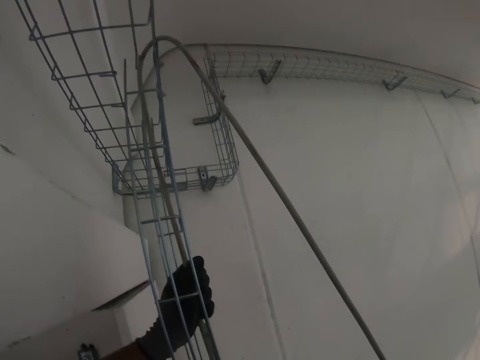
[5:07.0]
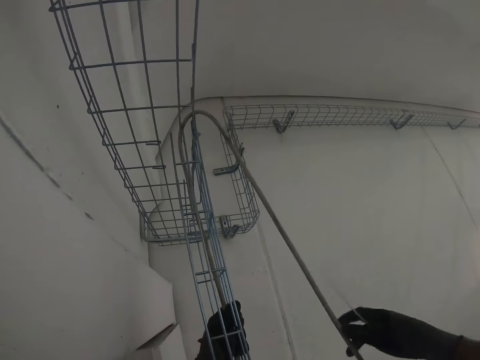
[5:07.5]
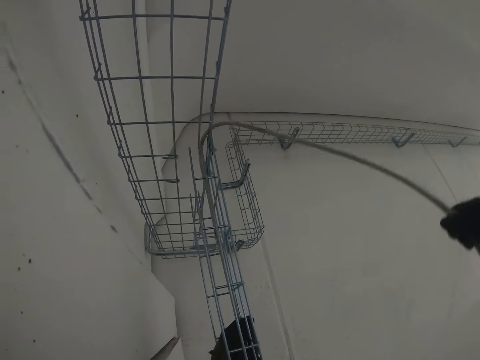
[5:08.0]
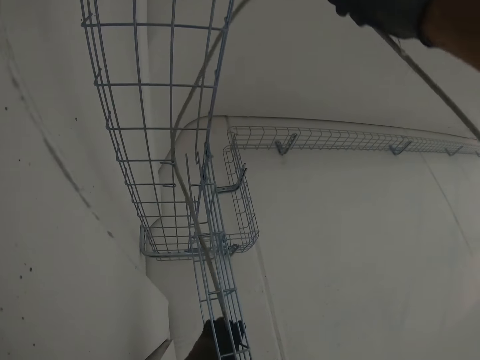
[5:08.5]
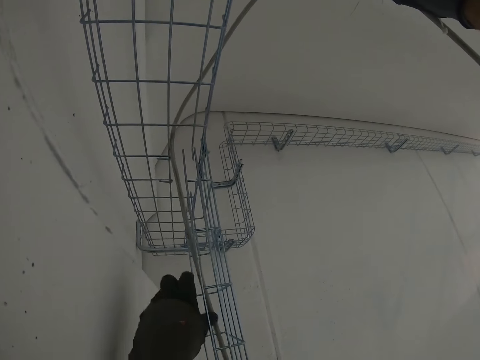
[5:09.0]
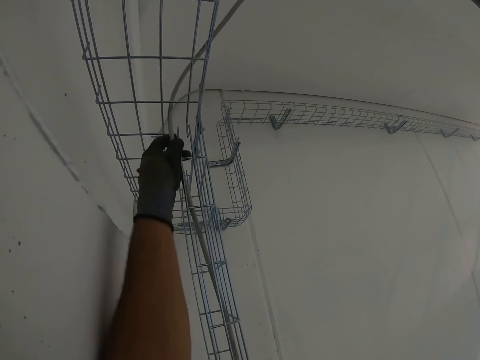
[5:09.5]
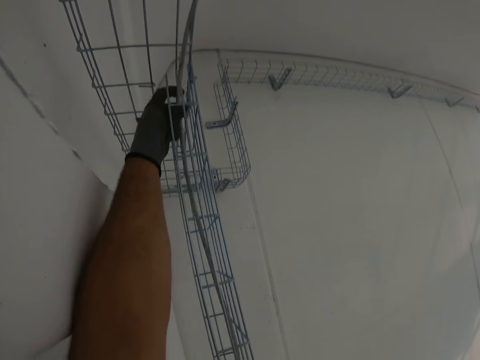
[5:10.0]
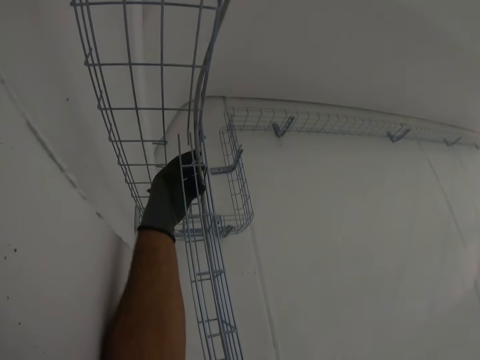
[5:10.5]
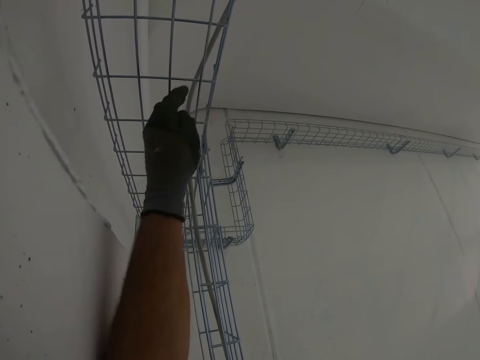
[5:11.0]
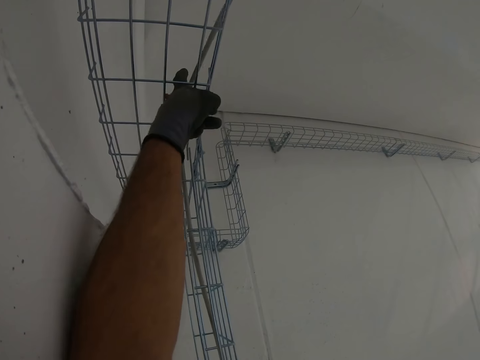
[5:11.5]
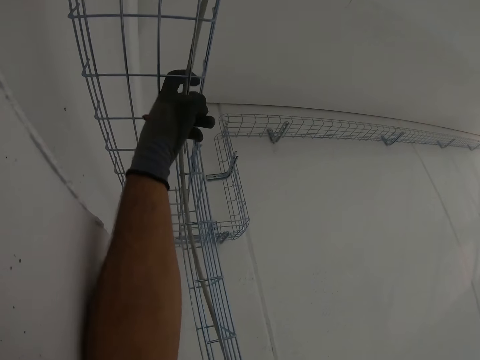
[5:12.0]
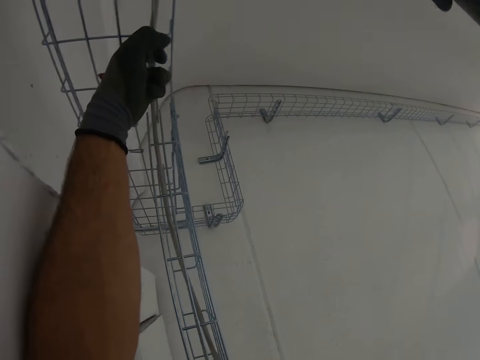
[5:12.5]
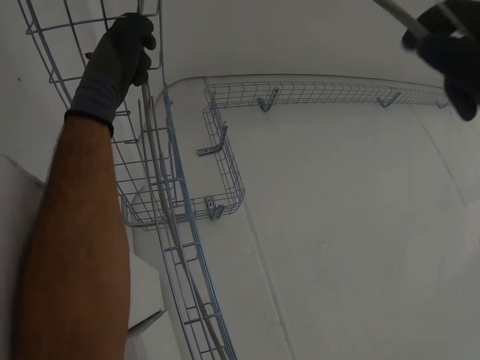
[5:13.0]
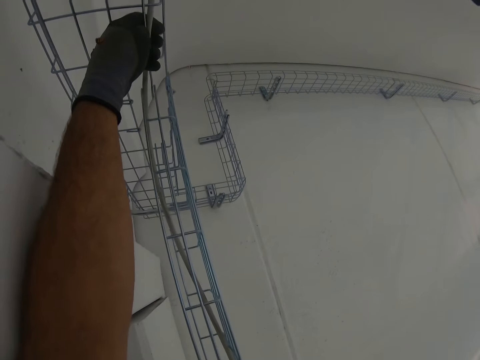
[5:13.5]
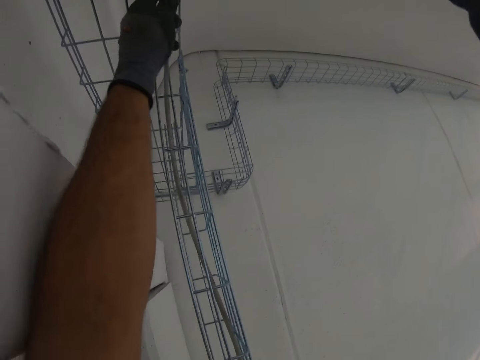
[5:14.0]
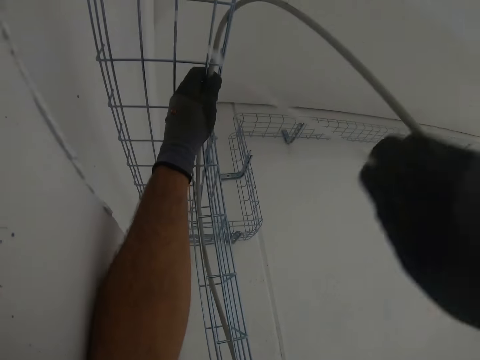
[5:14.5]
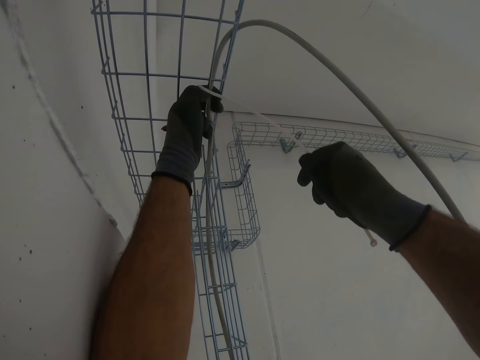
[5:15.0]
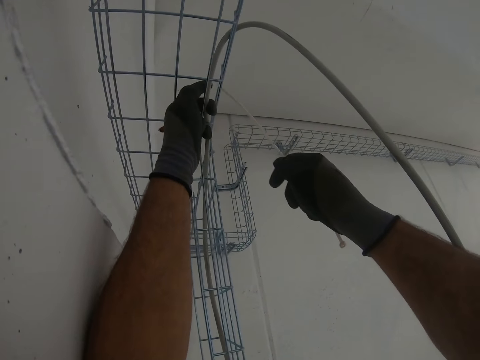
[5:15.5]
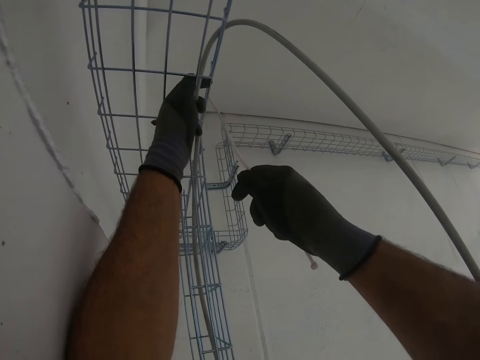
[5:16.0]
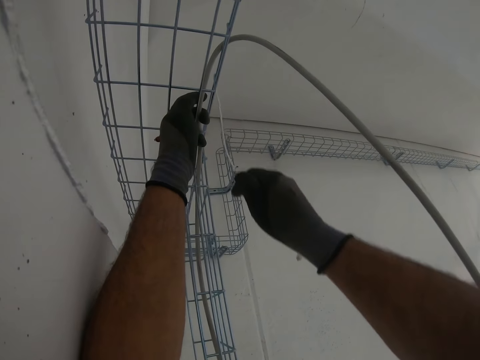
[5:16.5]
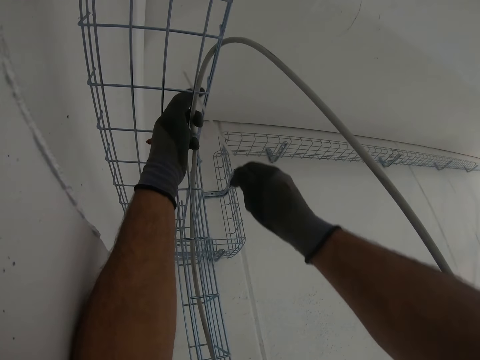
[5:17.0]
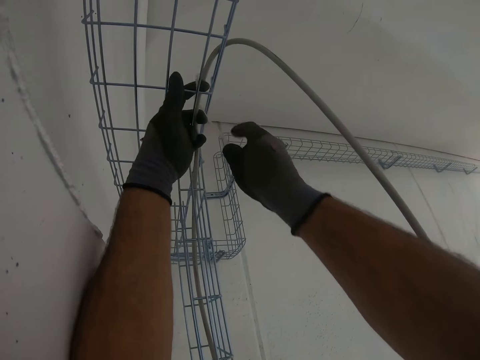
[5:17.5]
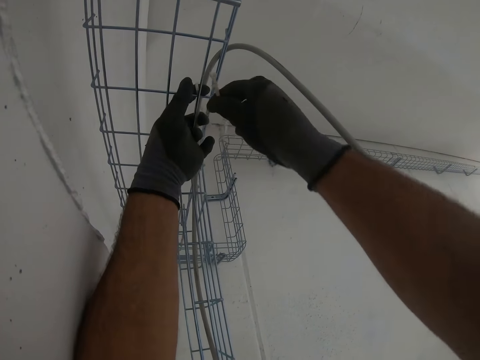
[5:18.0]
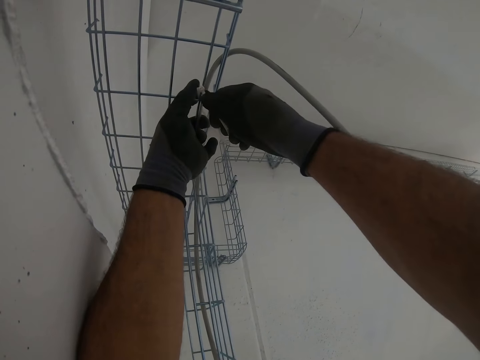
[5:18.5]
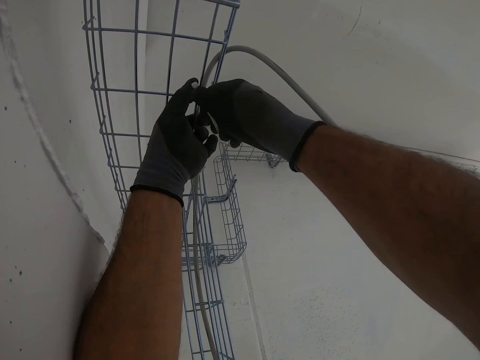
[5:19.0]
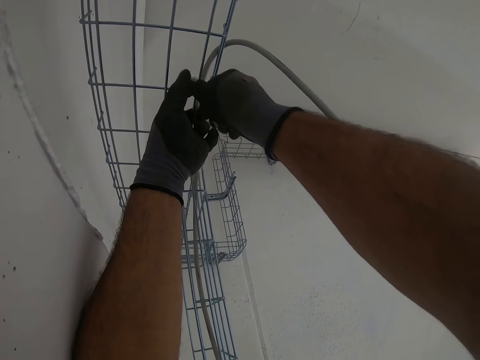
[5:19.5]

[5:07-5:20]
The camera wearer pulls an electric cable. They fix something. They tie the electric cable with a cable tie.

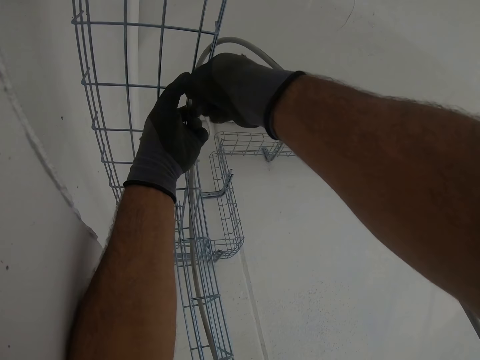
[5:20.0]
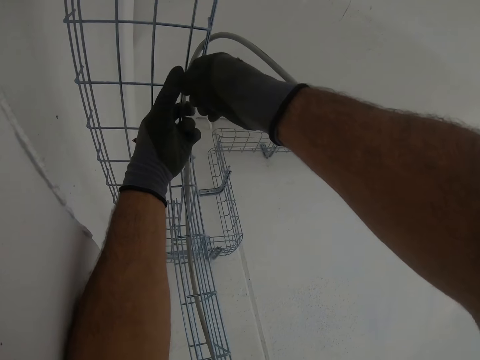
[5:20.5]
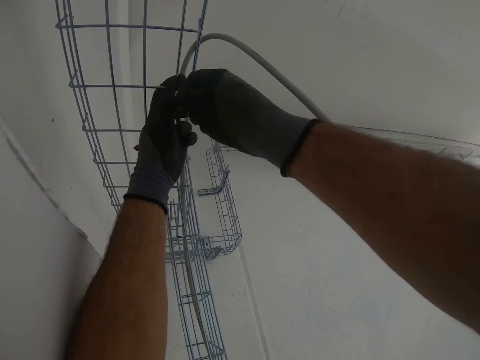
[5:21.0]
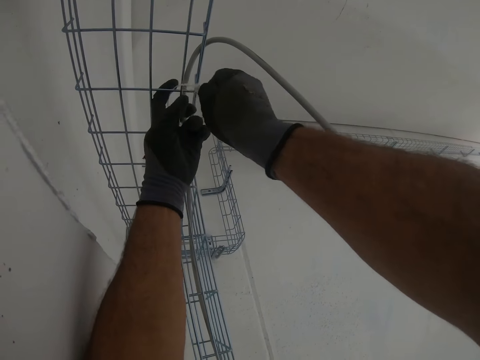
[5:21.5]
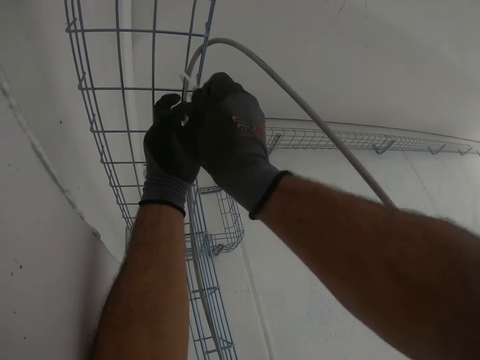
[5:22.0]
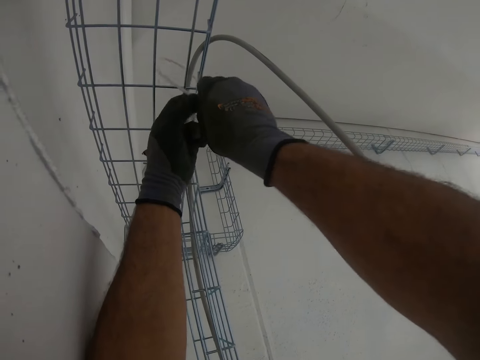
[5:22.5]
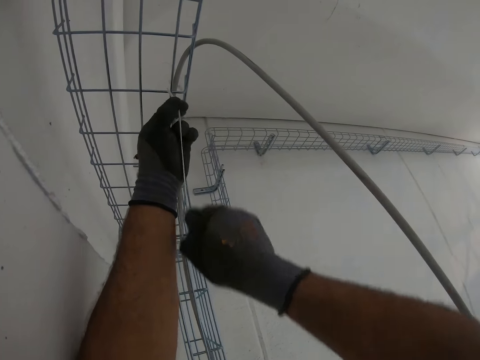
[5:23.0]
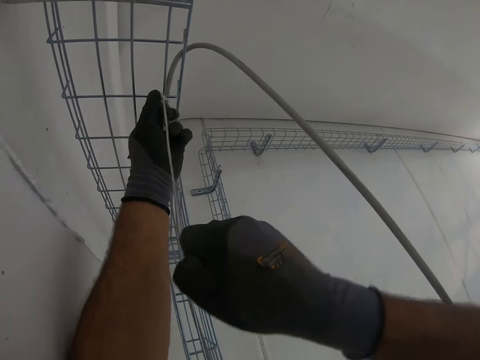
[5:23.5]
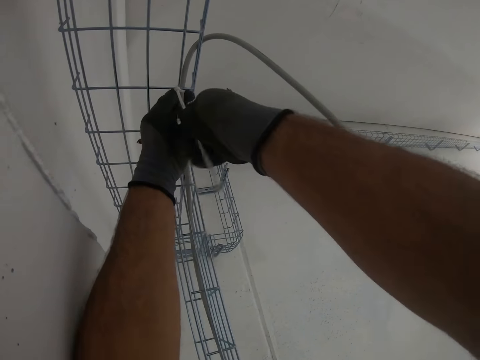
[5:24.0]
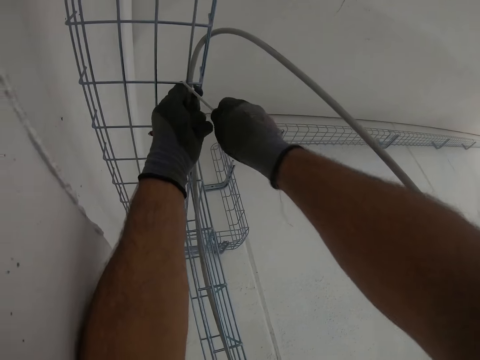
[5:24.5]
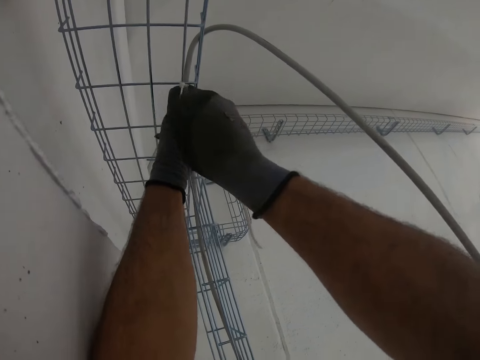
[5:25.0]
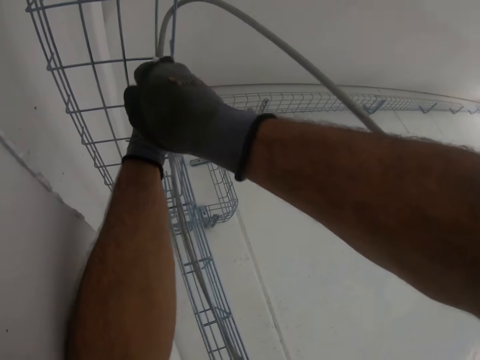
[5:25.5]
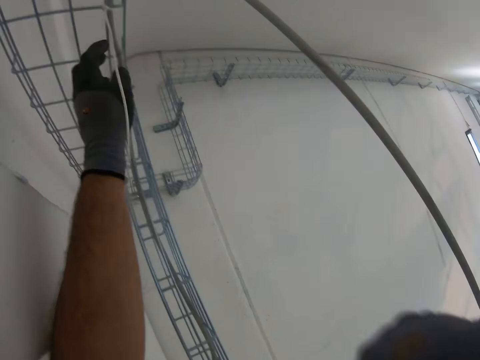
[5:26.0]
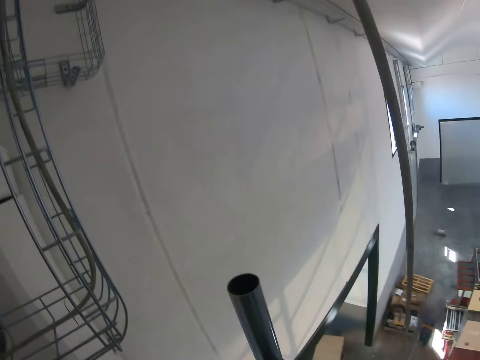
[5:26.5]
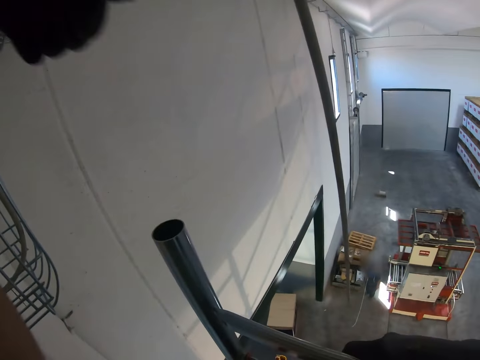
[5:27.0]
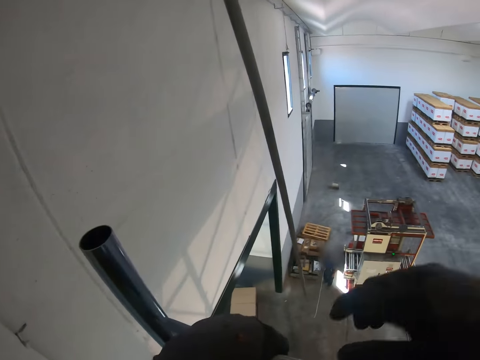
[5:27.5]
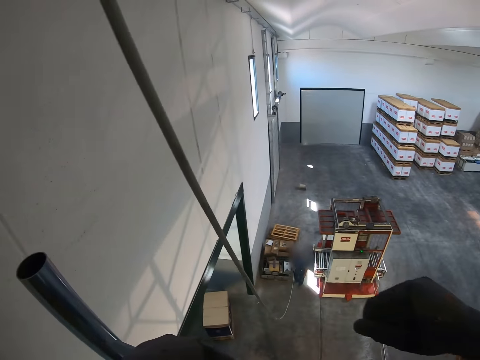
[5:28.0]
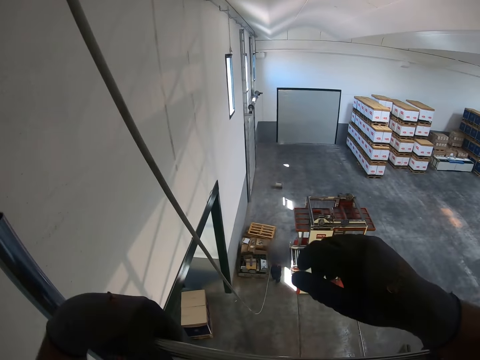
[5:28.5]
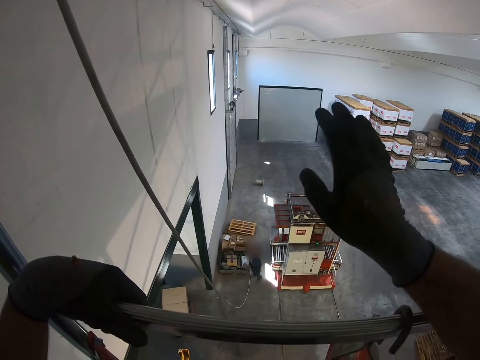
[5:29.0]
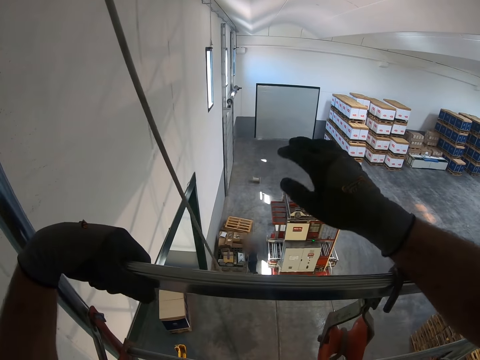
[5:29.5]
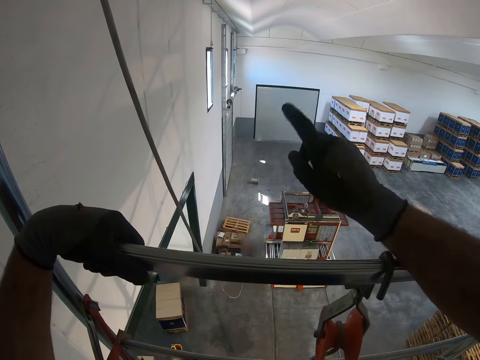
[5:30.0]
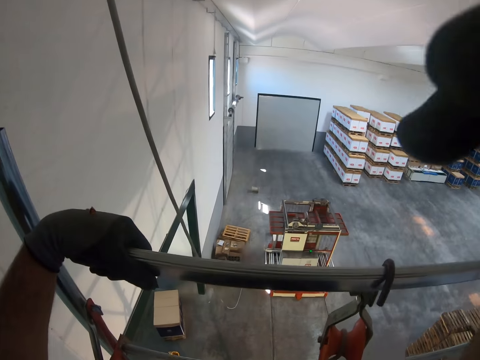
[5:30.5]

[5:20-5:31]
The camera wearer looks around the room. They place the hands on a metal stand. They wave the hands.
